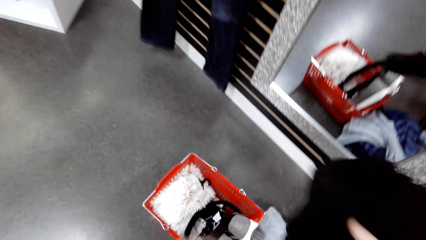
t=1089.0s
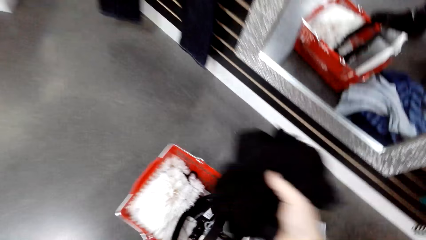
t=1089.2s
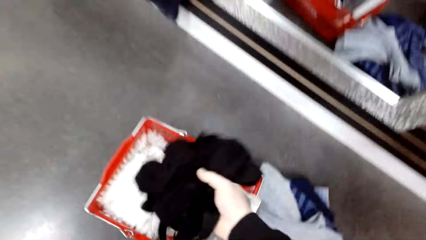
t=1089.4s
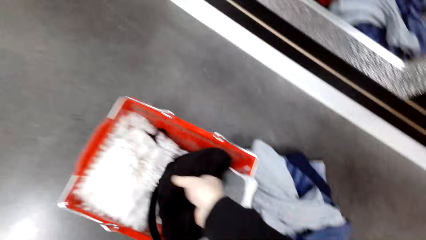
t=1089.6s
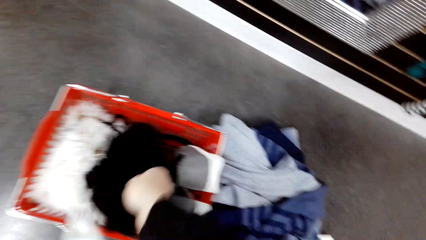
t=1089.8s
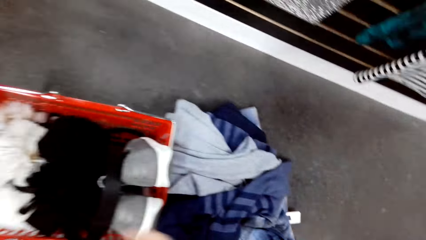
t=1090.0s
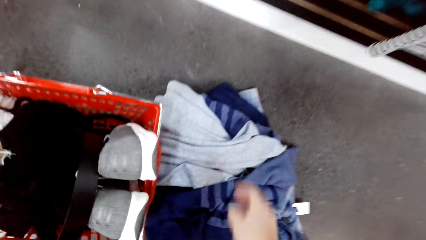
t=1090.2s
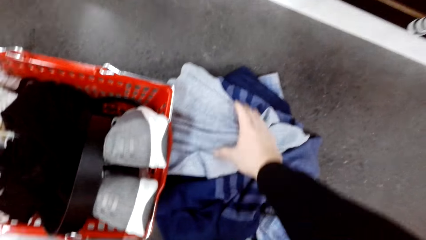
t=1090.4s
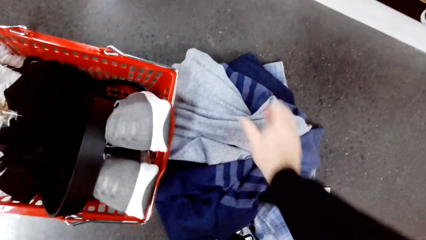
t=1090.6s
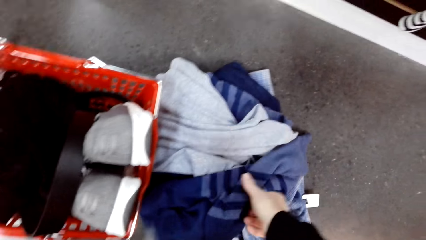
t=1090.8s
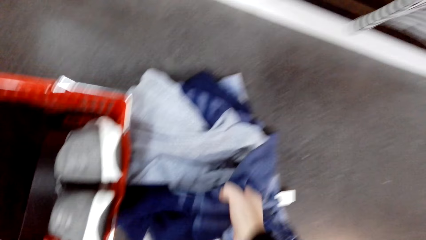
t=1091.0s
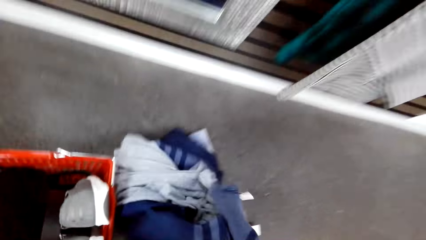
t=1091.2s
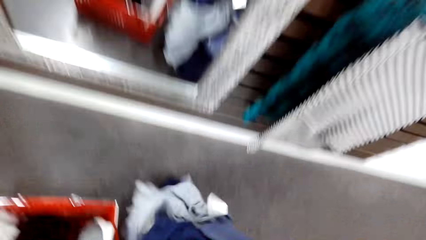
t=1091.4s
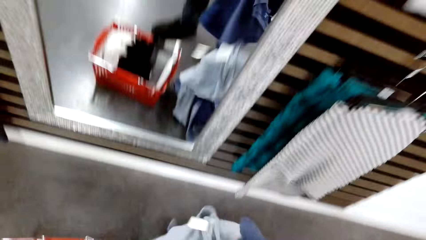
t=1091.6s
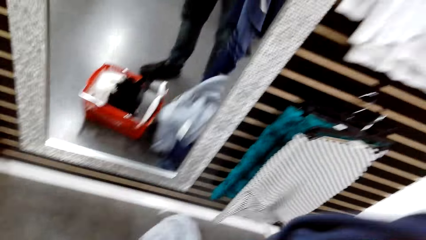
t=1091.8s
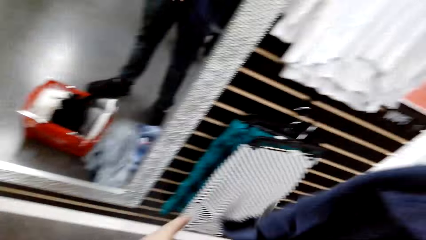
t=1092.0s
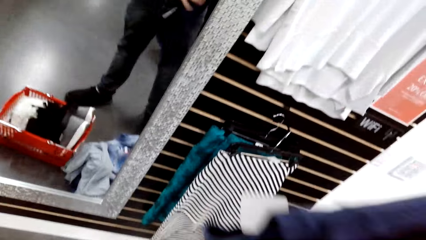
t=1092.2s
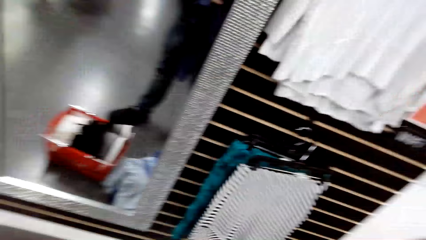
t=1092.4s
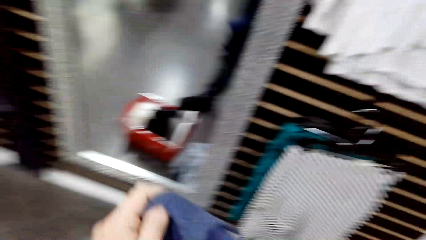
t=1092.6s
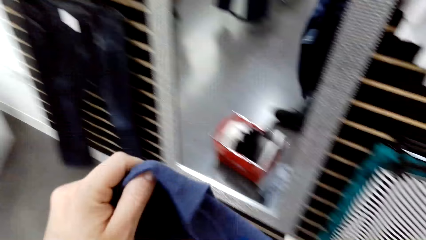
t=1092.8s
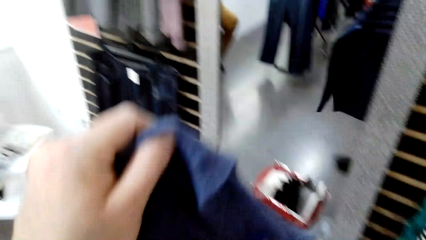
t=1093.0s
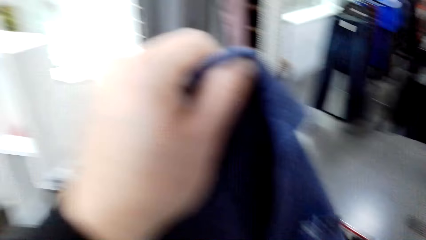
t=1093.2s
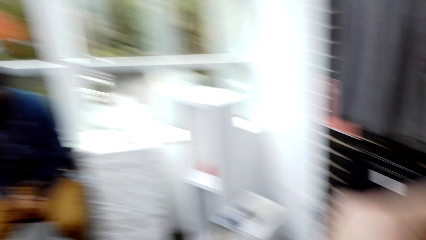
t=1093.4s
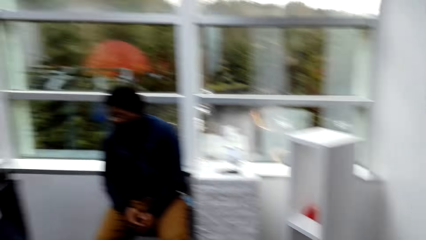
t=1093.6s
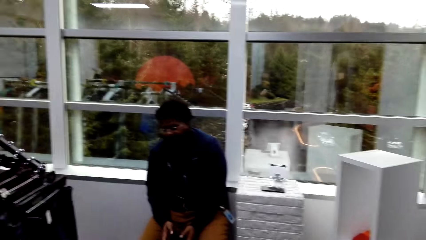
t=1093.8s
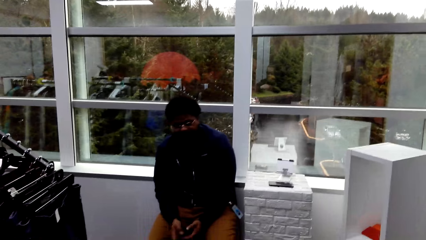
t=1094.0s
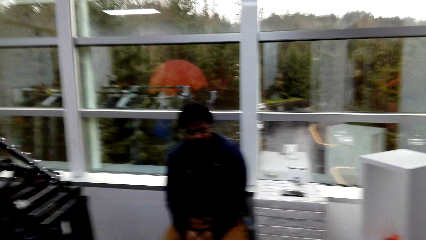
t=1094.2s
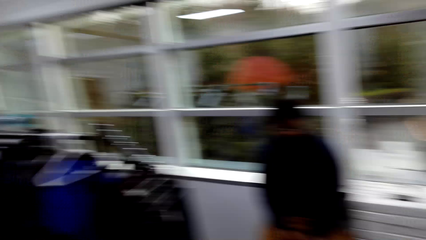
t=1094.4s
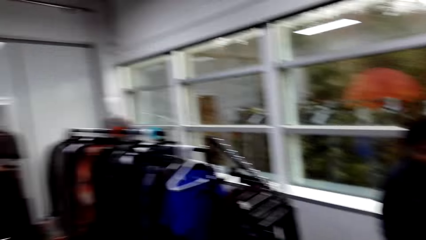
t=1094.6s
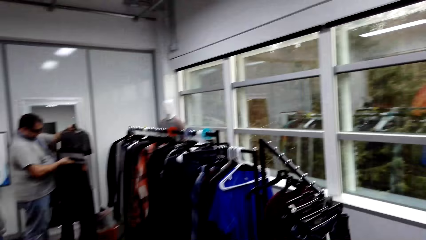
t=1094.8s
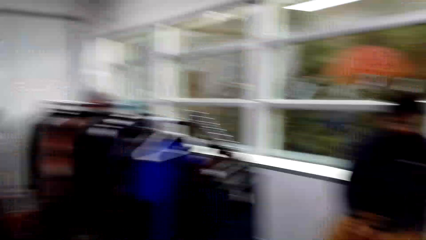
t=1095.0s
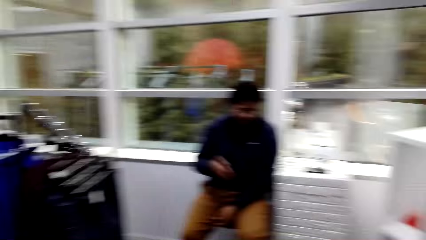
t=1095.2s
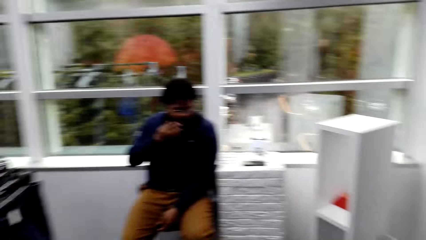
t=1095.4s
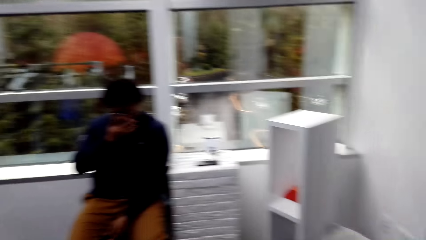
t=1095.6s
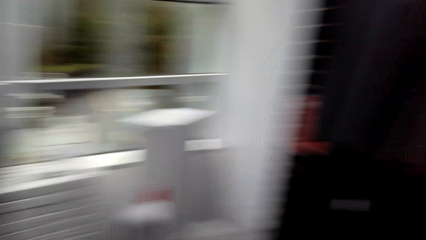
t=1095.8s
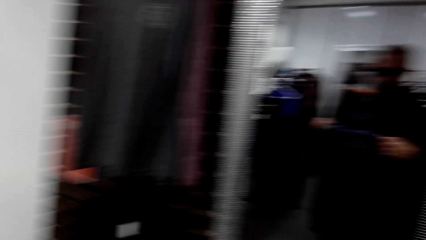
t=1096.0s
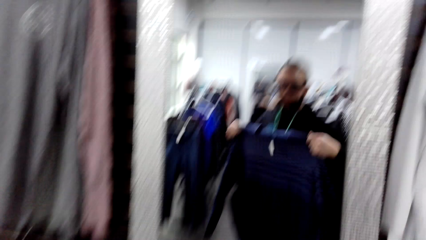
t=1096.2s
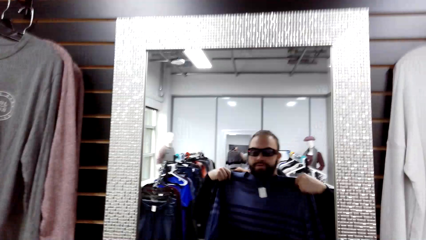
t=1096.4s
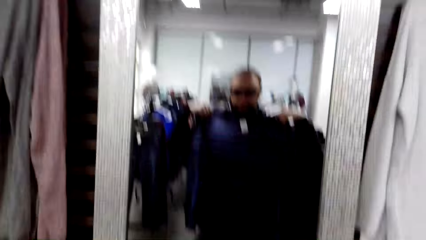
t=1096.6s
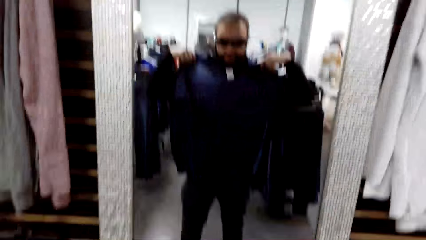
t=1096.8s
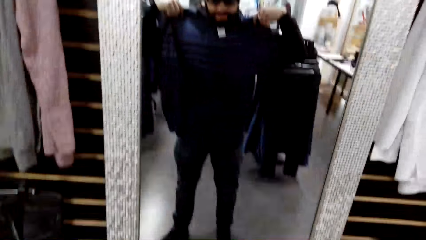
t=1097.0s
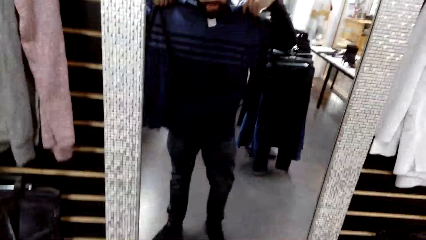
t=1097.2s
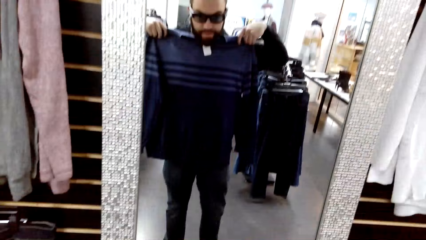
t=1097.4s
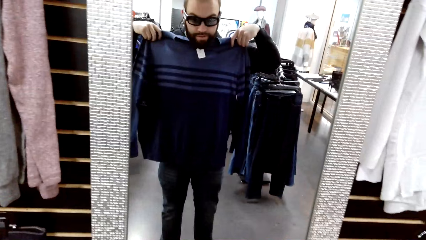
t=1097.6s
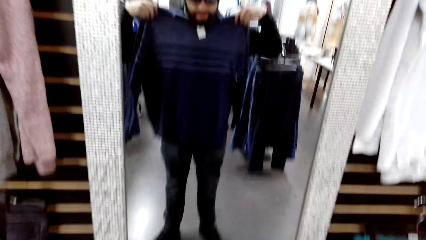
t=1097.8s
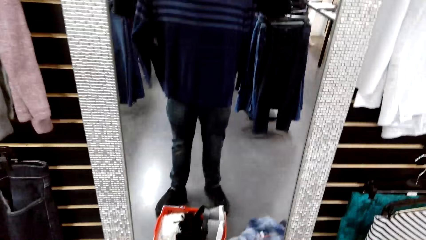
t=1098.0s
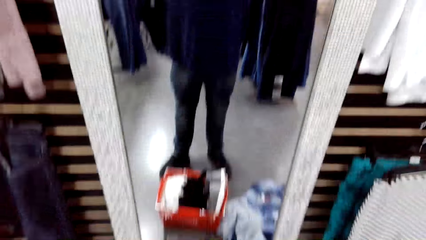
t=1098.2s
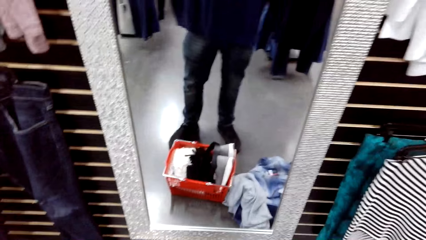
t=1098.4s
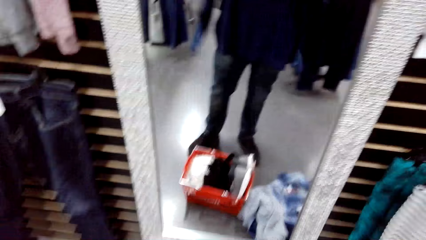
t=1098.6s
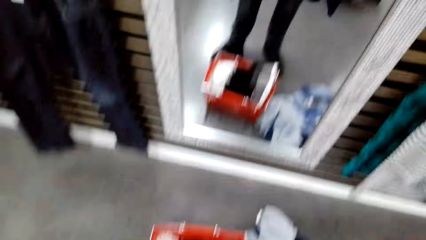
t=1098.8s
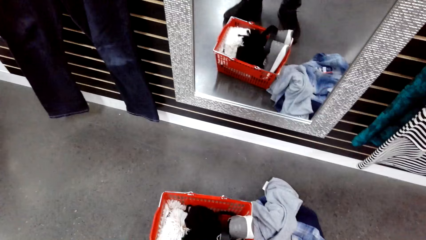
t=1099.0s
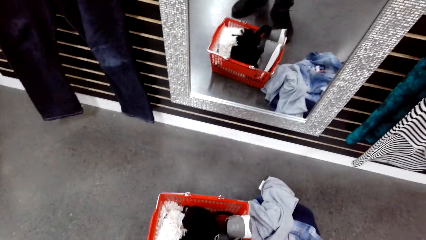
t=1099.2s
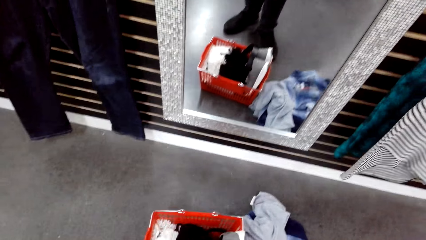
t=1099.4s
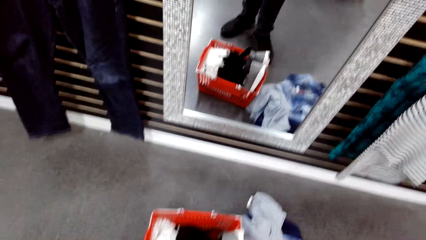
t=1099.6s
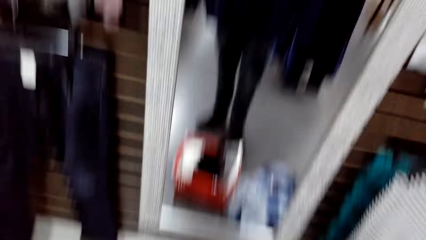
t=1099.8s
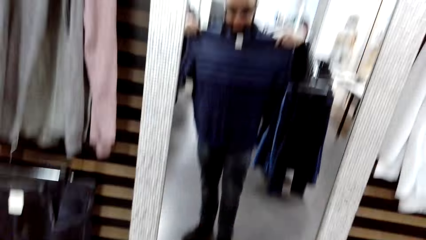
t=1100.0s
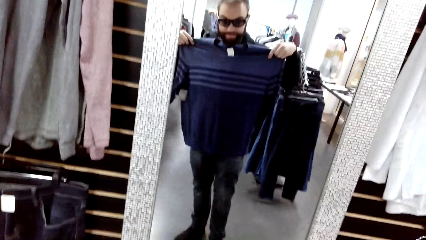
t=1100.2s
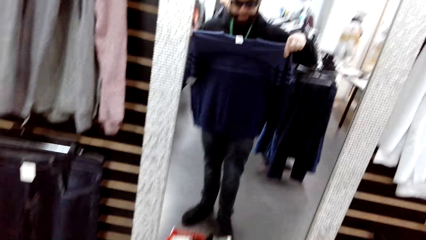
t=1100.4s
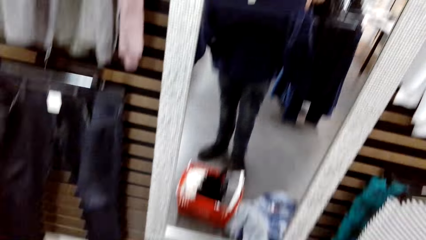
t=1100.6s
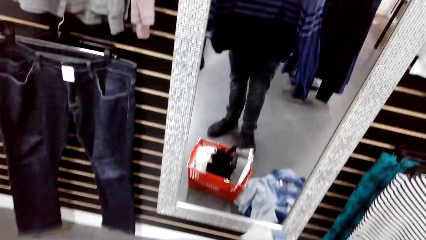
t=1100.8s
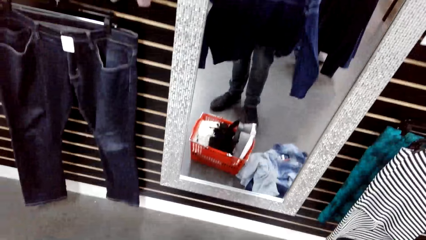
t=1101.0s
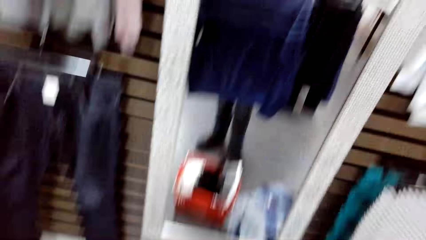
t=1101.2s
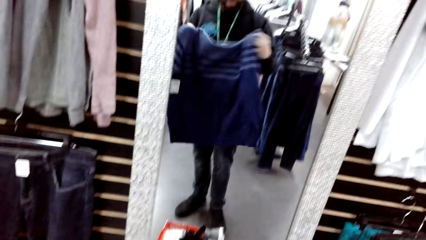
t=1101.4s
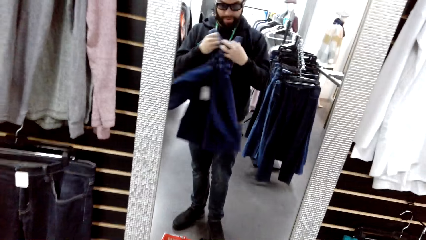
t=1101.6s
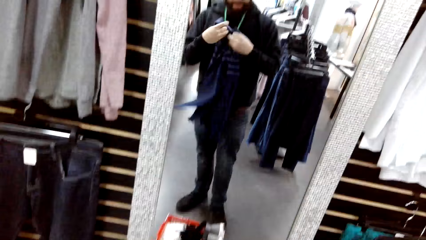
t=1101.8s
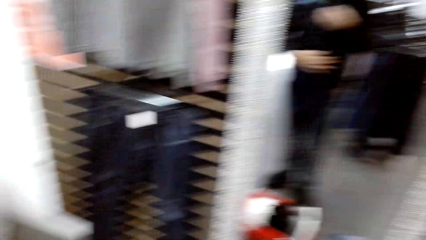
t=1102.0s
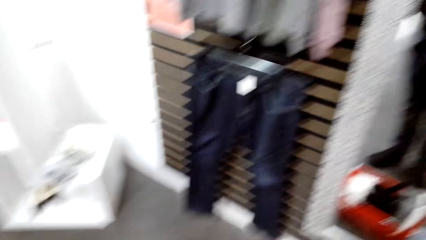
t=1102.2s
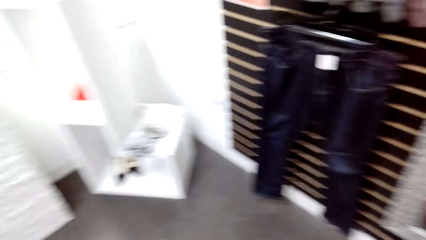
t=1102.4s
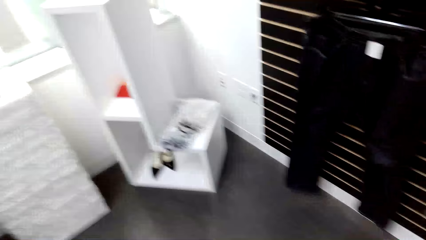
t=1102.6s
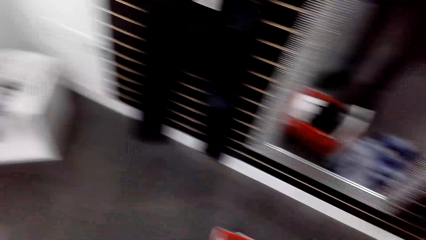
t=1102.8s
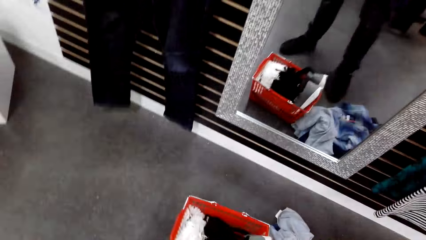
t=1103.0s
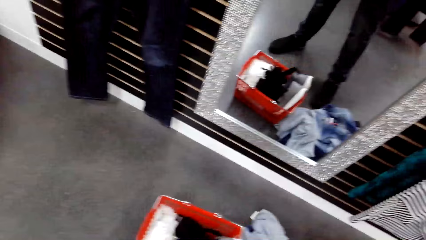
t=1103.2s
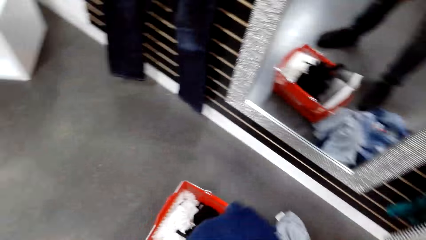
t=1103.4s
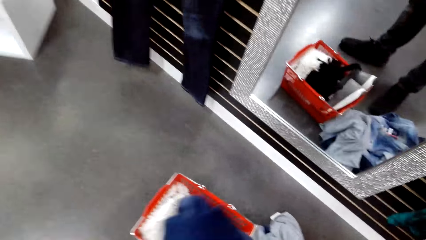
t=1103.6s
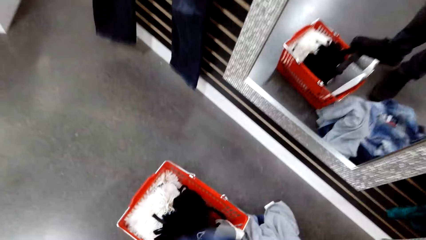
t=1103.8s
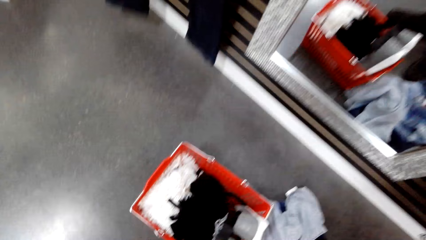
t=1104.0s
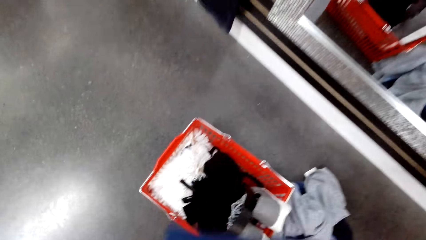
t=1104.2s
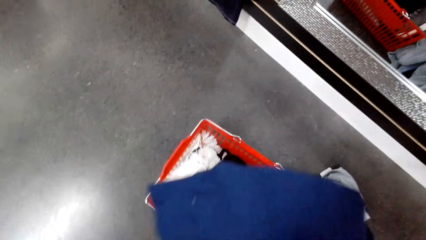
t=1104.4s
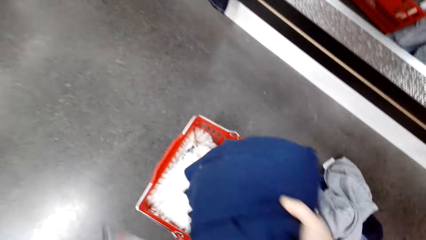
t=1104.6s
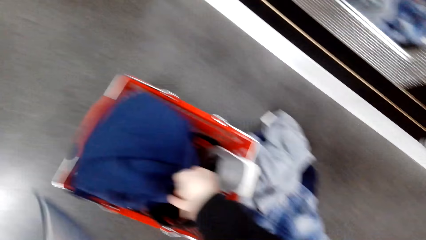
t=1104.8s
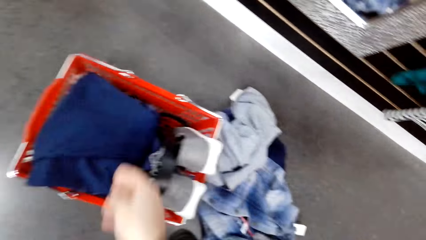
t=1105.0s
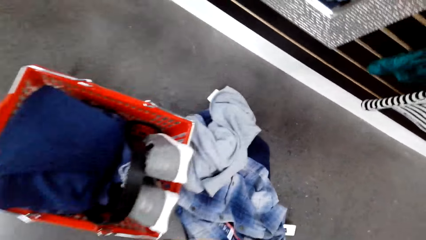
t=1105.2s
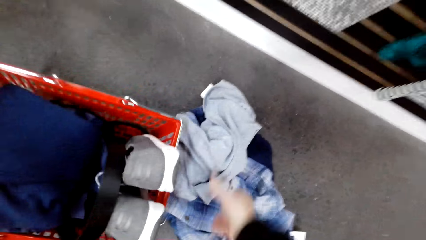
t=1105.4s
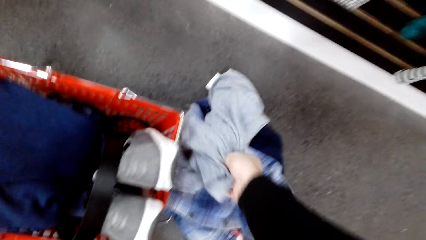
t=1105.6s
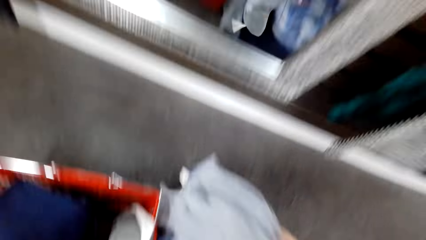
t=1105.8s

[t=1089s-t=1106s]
The camera wearer drops the sweater in the crate. They pick another sweater or cloth on the floor. They stretch the sweater. They raise the cloth and look around. They hold the cloth on the mirror. They fold the top and drop the top in the crate on the floor.
